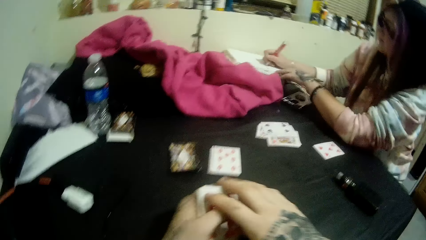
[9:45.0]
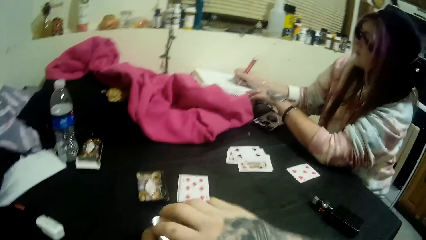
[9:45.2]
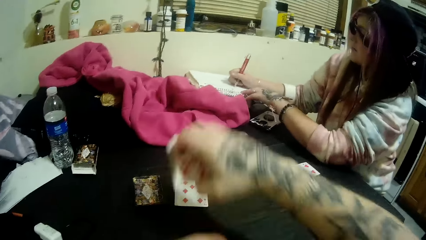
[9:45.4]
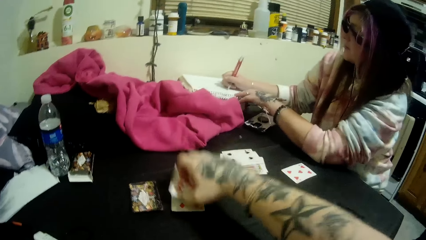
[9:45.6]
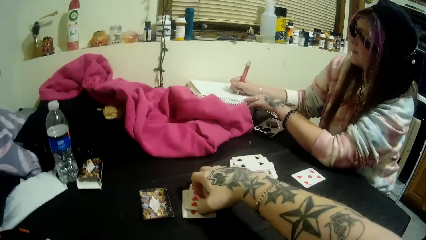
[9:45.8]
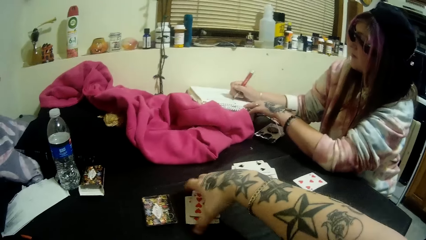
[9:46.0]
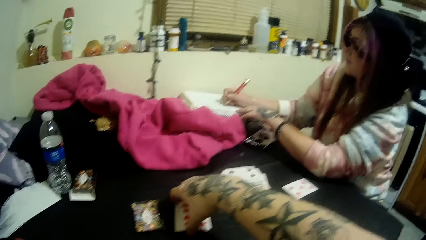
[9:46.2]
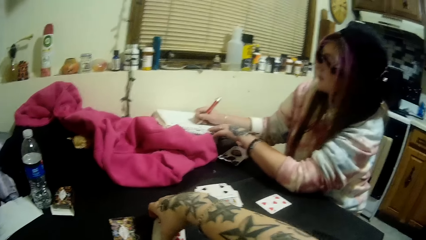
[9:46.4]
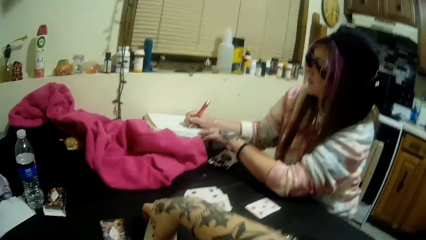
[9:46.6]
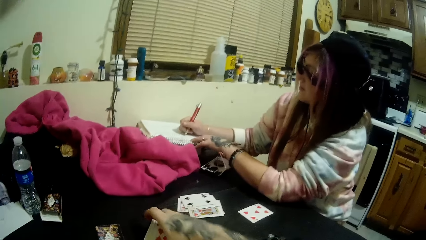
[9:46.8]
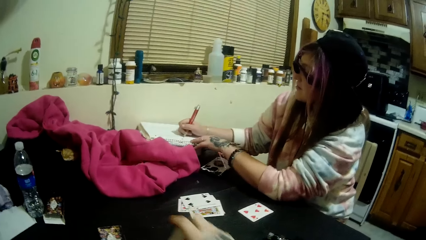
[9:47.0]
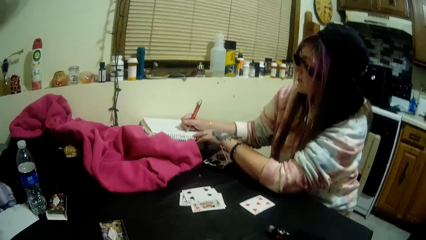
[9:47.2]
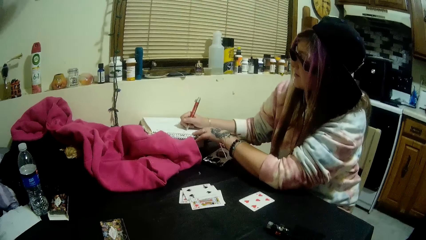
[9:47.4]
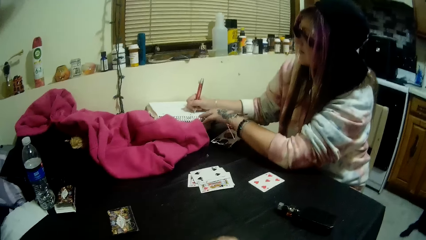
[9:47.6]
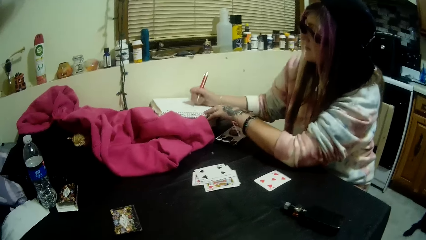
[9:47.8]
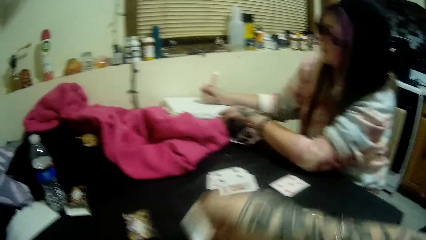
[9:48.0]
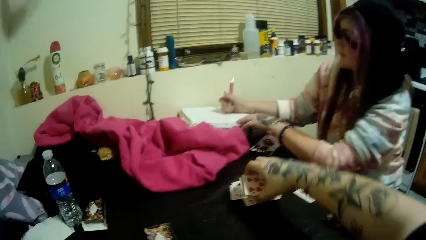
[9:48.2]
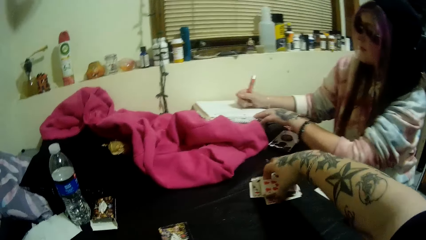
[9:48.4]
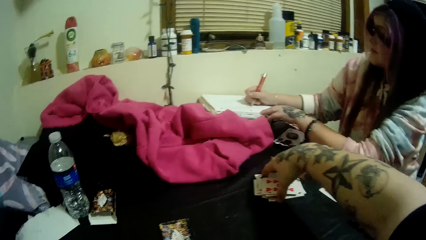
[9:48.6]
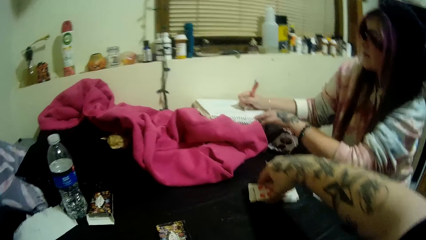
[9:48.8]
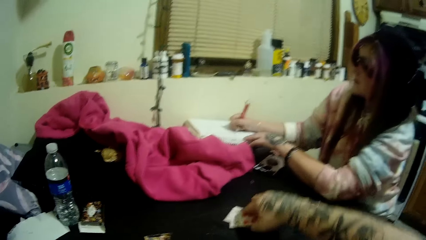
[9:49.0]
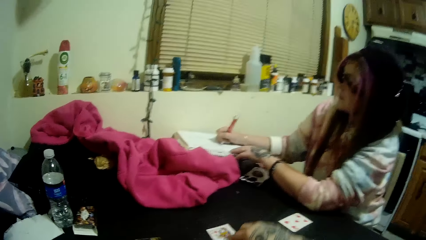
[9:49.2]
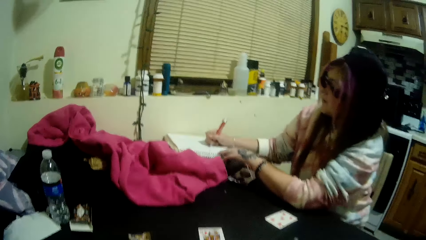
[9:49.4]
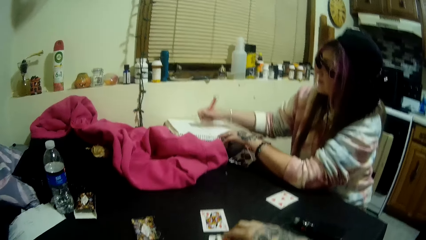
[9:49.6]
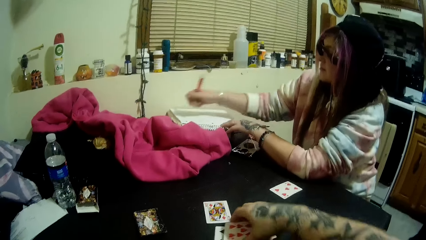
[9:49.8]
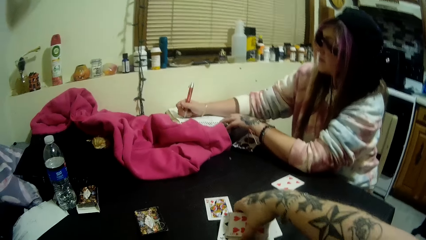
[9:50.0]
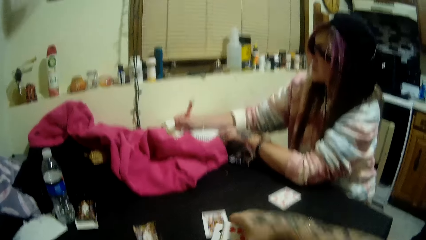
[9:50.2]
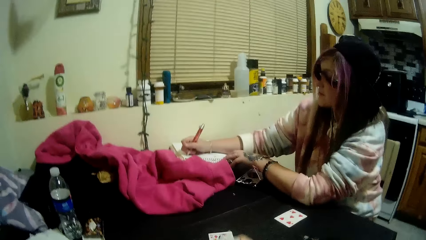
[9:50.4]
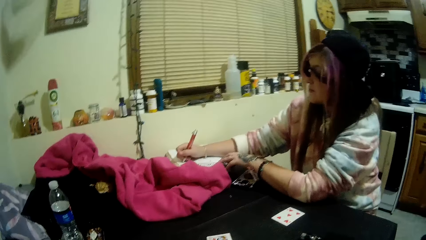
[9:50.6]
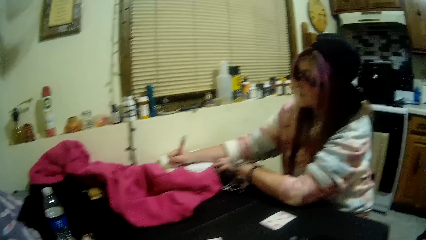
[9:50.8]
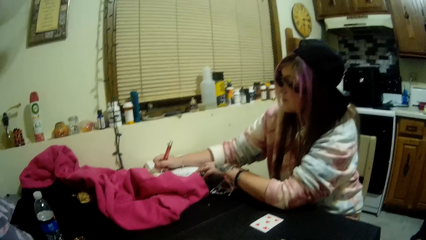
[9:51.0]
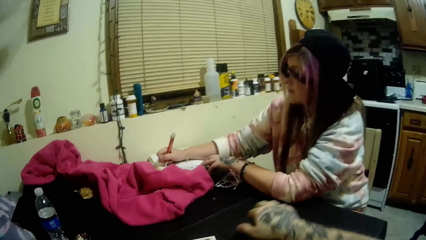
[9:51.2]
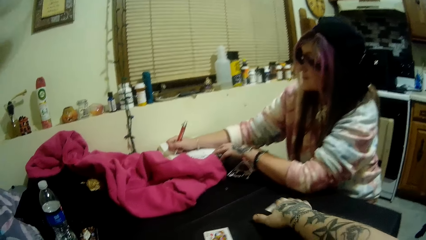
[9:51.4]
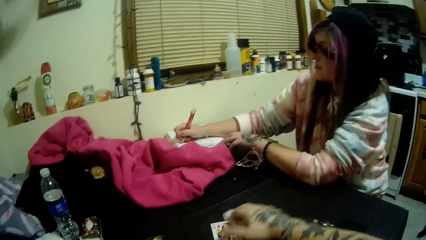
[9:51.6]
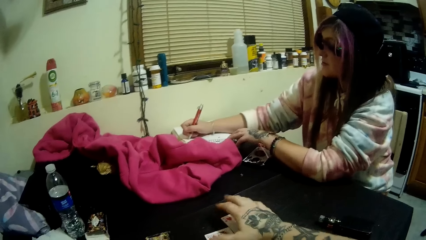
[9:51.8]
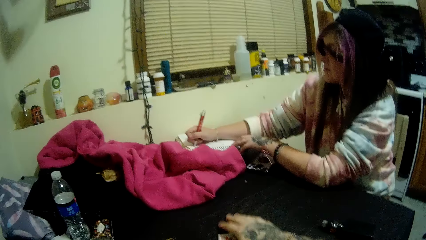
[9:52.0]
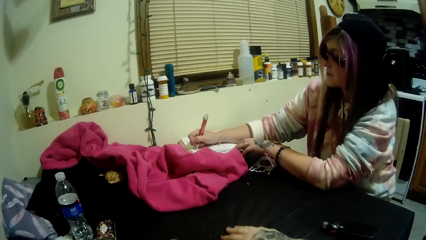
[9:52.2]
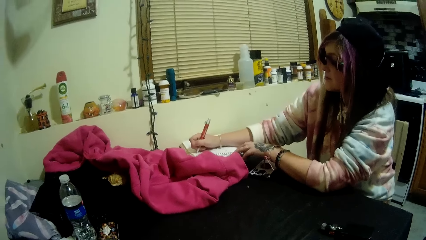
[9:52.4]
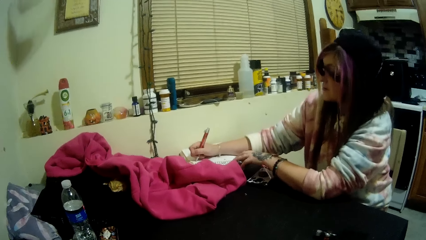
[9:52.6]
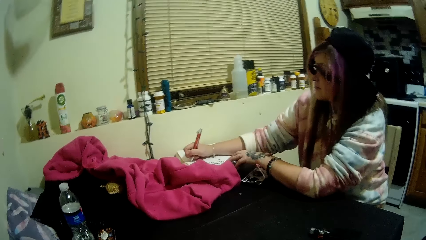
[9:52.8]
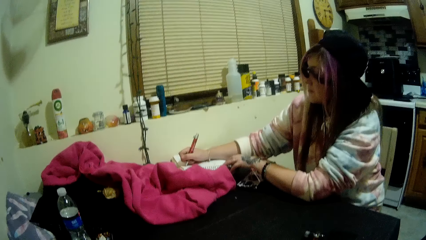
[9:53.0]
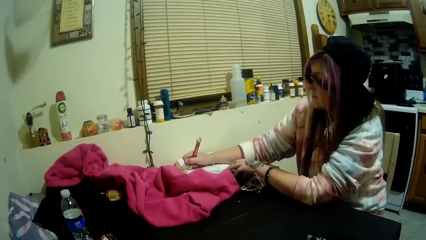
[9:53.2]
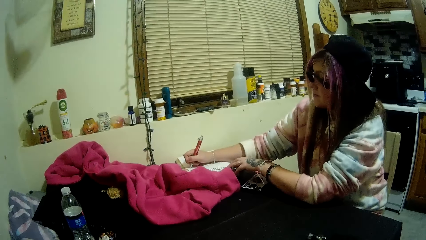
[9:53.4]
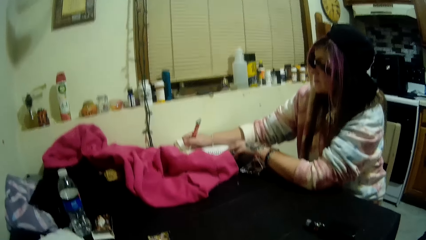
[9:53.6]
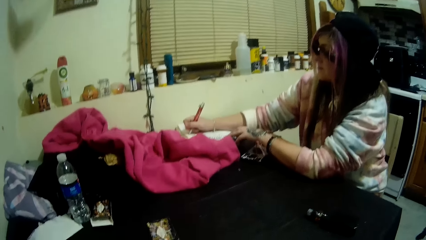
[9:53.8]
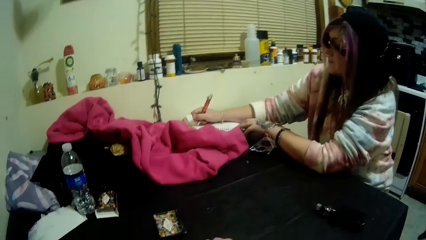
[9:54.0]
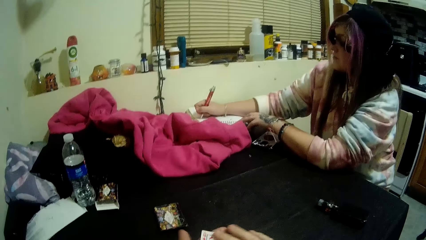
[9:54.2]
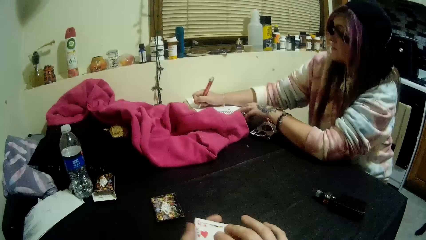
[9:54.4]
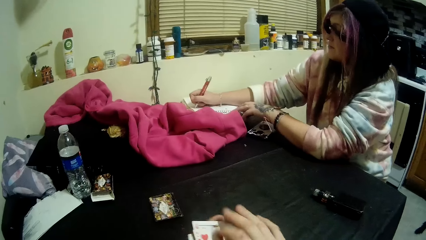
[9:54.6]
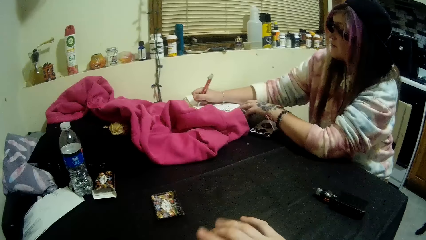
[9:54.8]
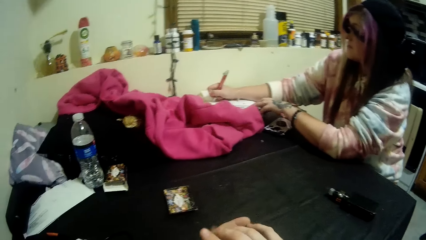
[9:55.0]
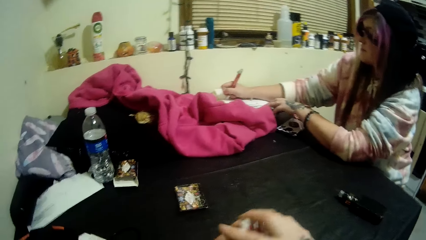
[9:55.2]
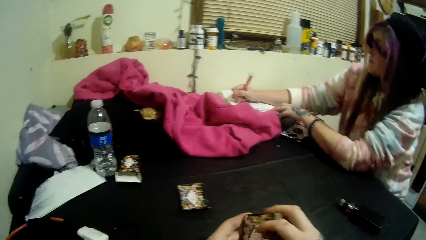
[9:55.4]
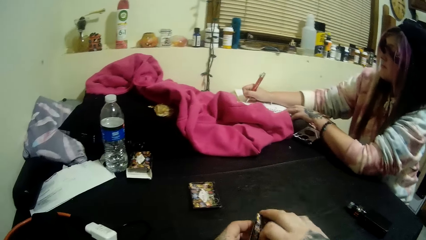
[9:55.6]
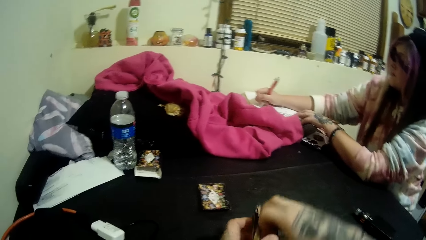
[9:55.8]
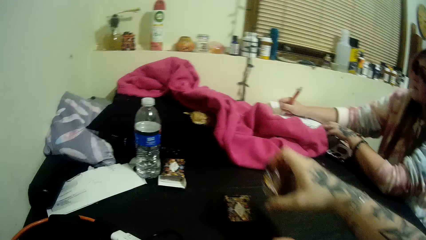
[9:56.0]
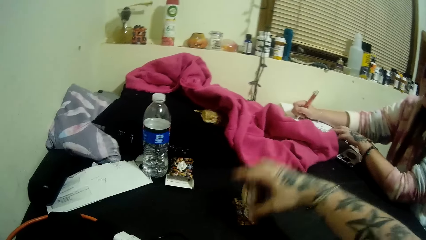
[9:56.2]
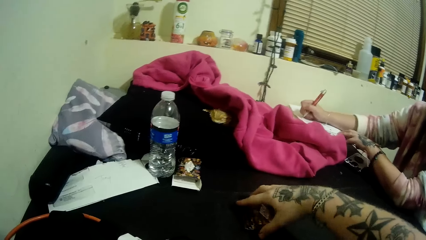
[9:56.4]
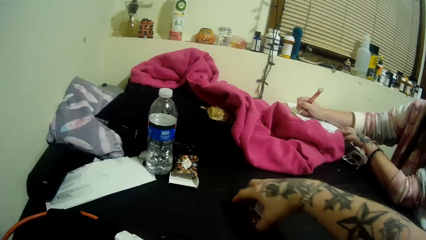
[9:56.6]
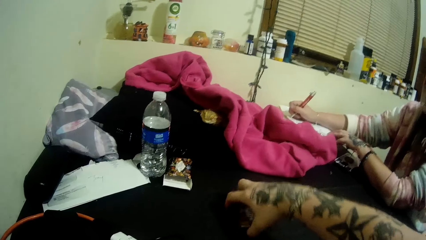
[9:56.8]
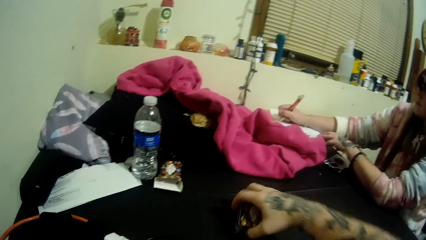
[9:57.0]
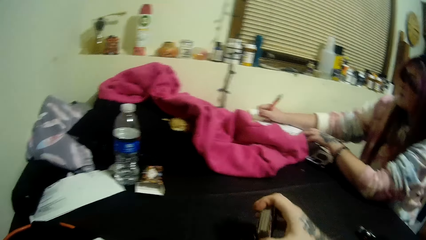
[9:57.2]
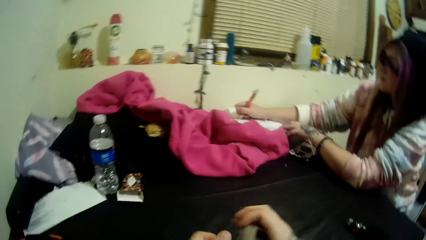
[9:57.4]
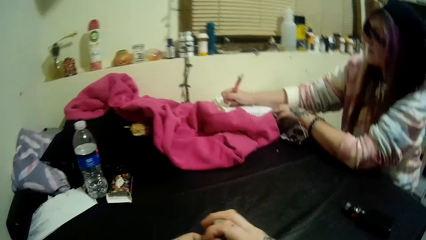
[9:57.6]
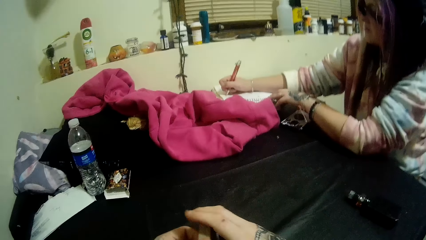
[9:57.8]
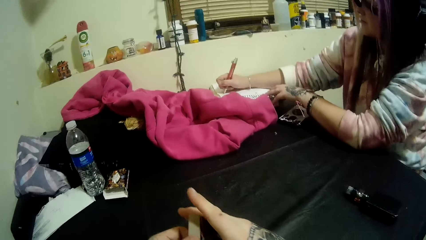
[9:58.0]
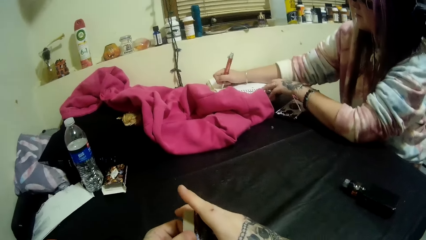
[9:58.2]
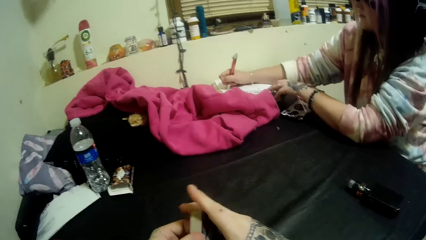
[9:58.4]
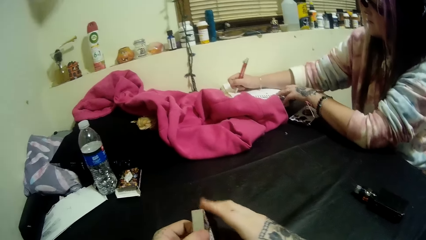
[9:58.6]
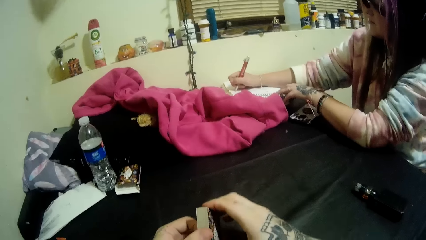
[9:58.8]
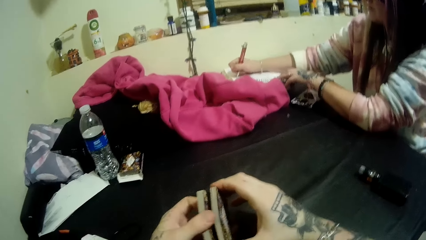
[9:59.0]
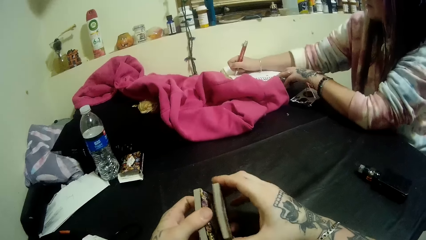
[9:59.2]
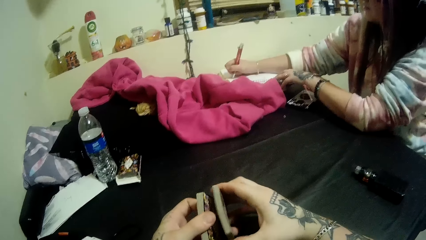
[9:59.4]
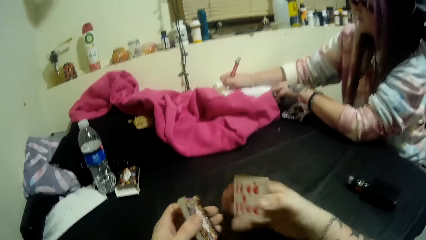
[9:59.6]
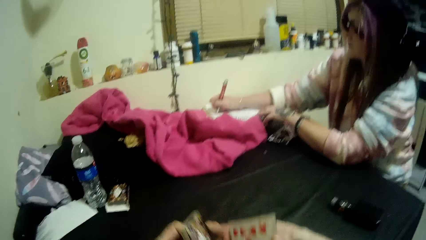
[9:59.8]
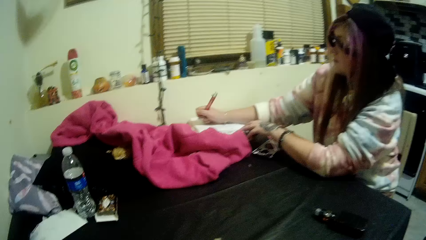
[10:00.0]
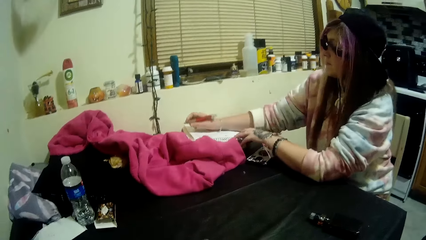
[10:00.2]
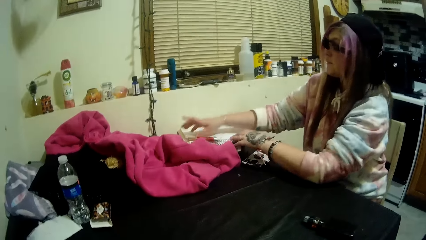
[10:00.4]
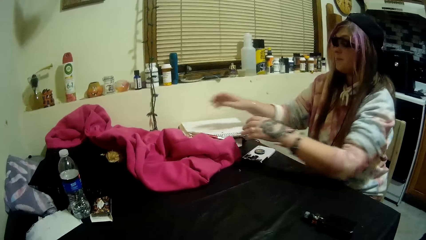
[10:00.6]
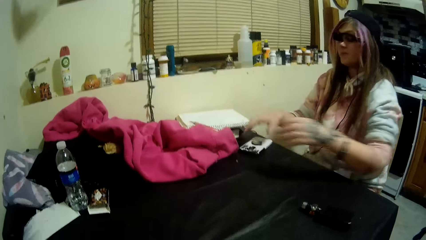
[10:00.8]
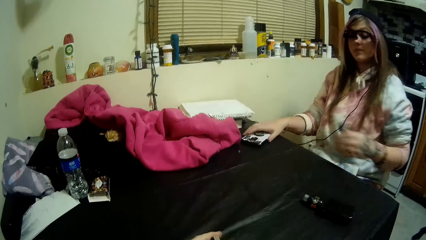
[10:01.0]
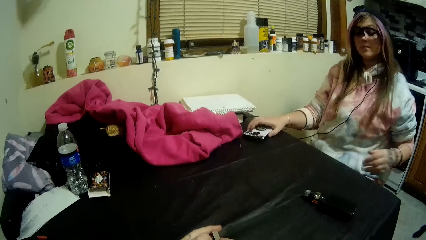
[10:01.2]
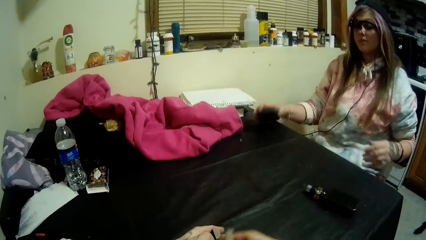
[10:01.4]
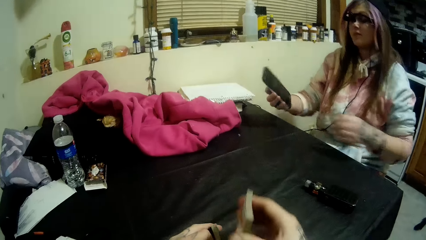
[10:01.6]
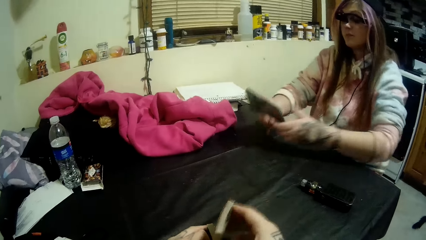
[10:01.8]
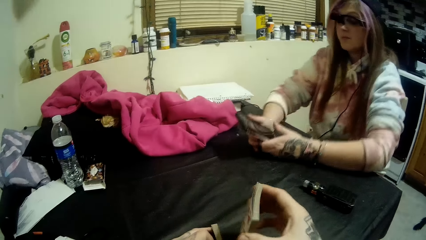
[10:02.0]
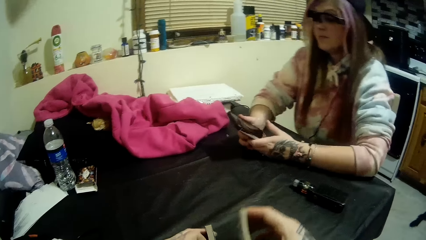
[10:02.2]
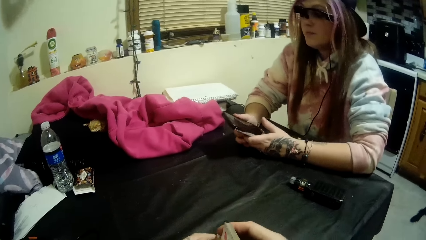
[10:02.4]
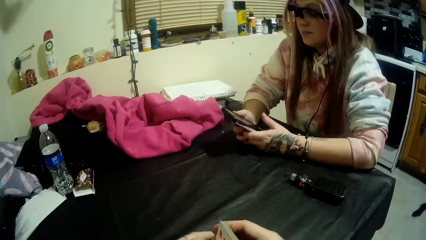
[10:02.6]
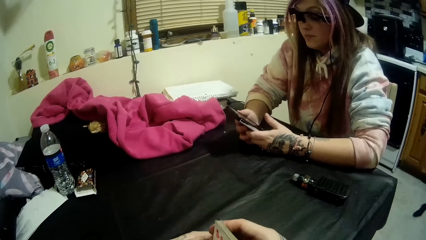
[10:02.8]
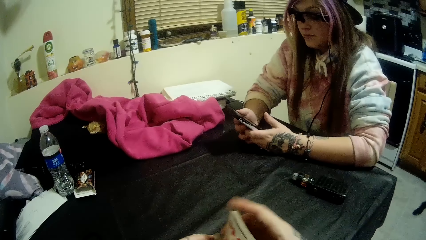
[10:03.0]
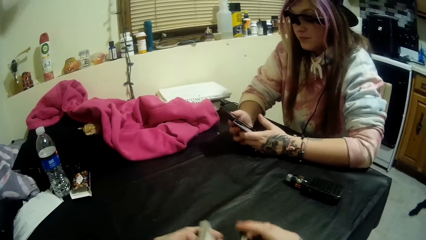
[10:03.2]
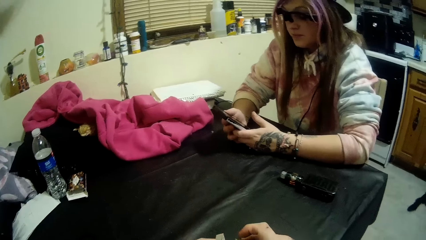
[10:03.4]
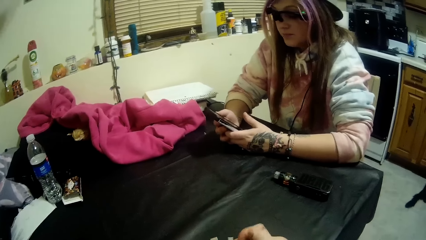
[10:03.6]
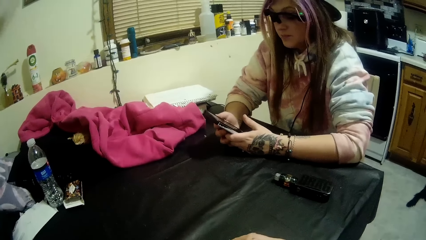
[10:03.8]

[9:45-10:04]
The camera wearer raises his hand. He picks the cards in his left hand with his right hand. He places the cards in his right hand onto another stack of cards on the table. He picks cards from the table with his right hand. He places playing cards on the table. He does this again. He pulls playing cards. He adjusts the cards with both hands. He holds the cards in his right hand. He picks cards from the table with the cards in his right hand. He holds the playing cards with both hands. He shuffles the cards with both hands. The lady drops the pen in her right hand on the jotter. She picks a phone from the table with her right hand. She rests her arms on the table and holds the phone with both hands.
